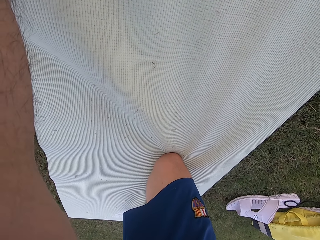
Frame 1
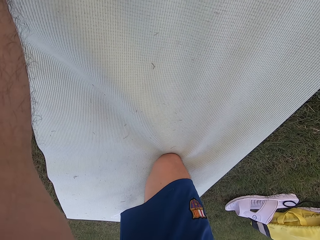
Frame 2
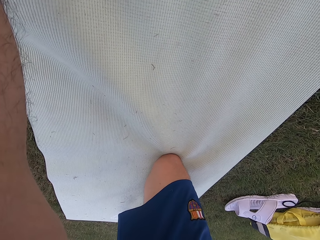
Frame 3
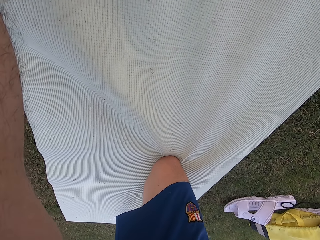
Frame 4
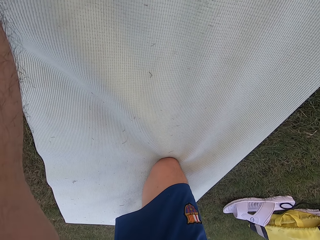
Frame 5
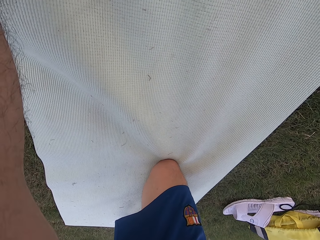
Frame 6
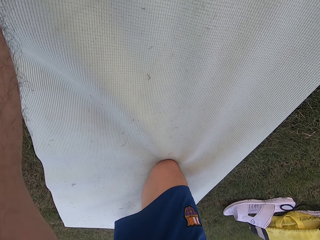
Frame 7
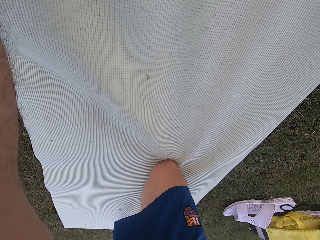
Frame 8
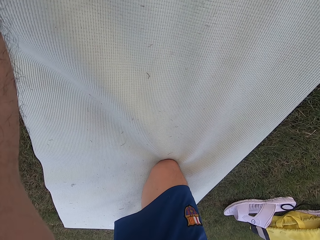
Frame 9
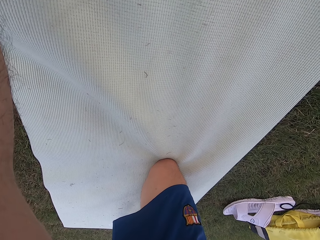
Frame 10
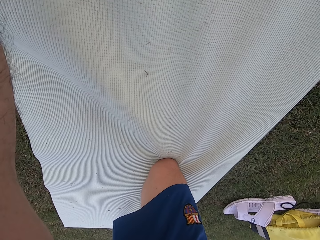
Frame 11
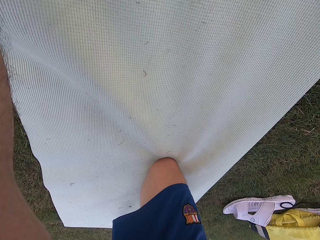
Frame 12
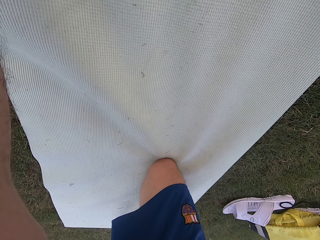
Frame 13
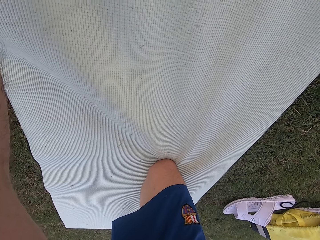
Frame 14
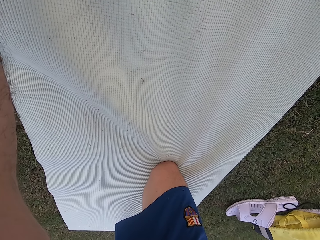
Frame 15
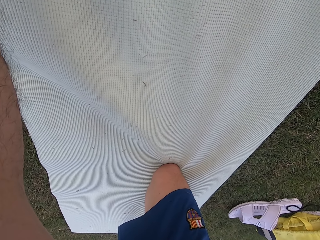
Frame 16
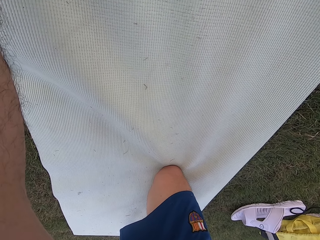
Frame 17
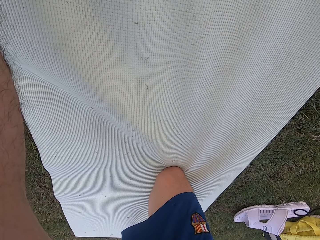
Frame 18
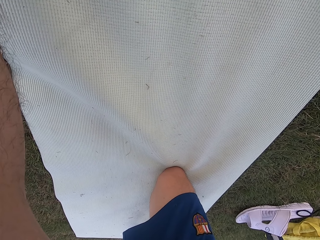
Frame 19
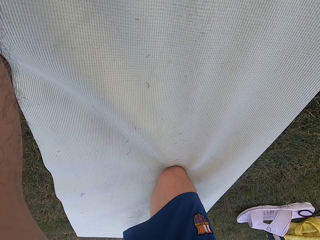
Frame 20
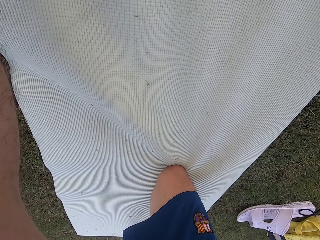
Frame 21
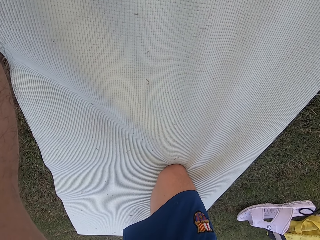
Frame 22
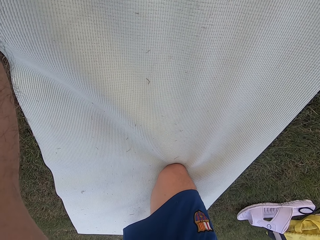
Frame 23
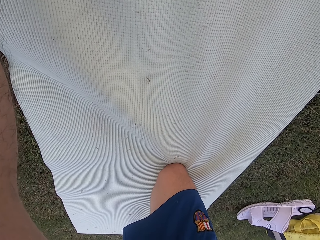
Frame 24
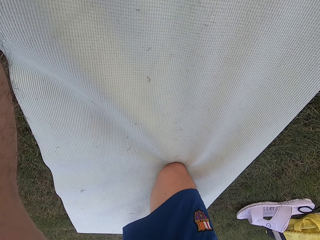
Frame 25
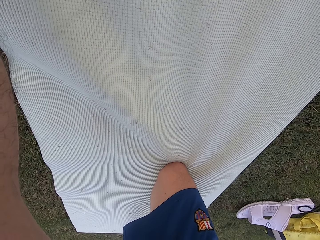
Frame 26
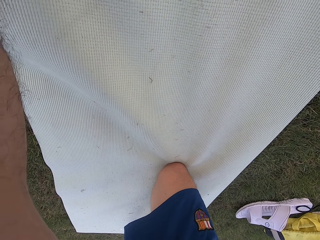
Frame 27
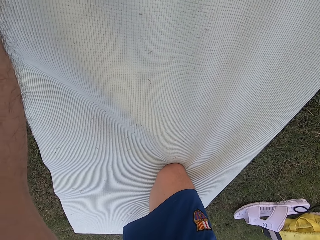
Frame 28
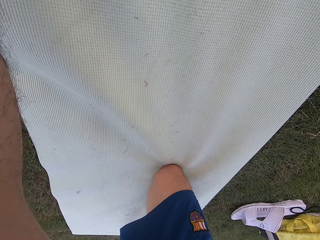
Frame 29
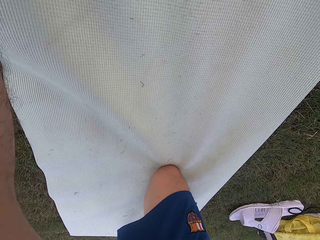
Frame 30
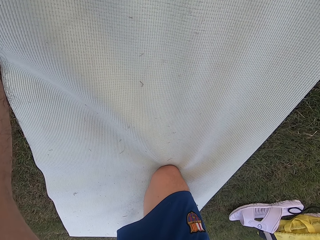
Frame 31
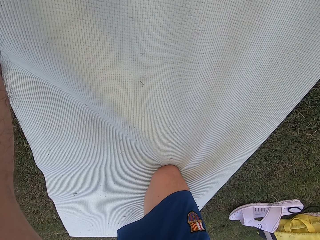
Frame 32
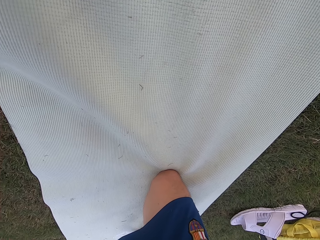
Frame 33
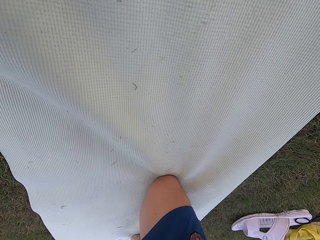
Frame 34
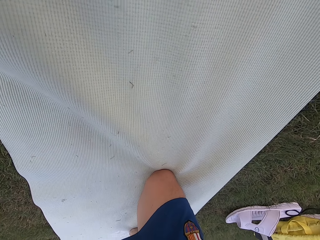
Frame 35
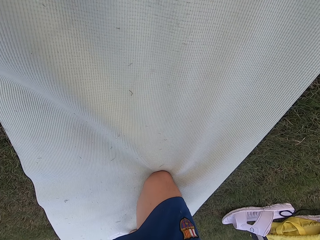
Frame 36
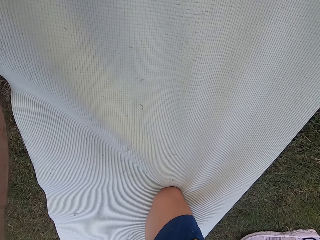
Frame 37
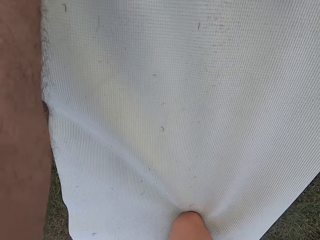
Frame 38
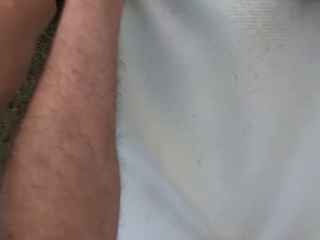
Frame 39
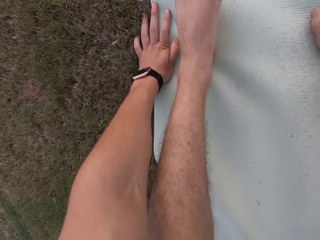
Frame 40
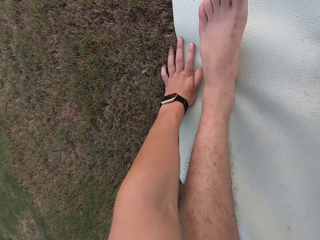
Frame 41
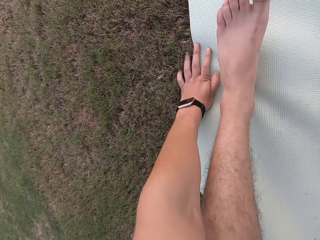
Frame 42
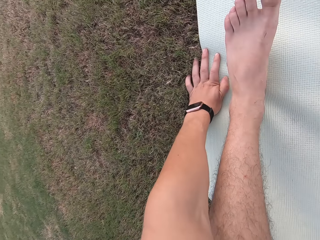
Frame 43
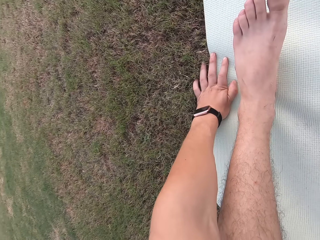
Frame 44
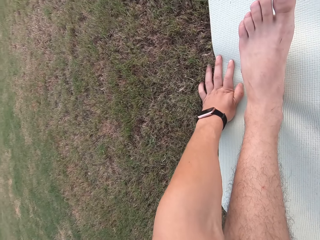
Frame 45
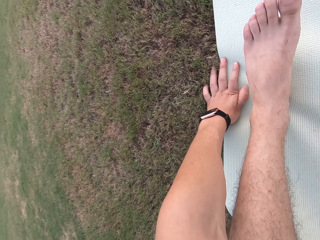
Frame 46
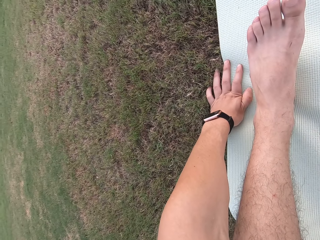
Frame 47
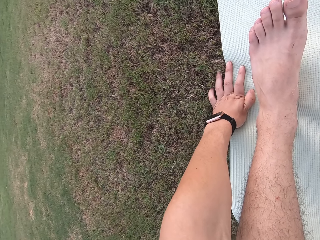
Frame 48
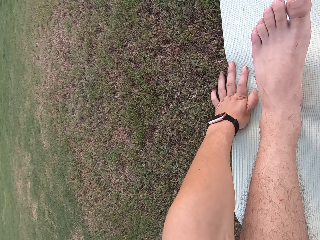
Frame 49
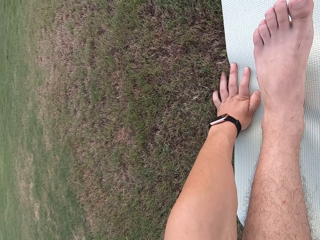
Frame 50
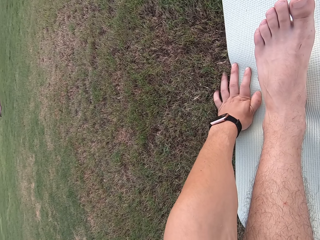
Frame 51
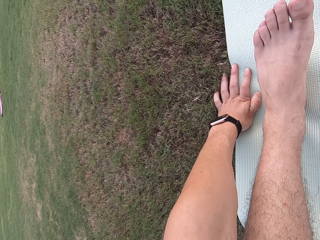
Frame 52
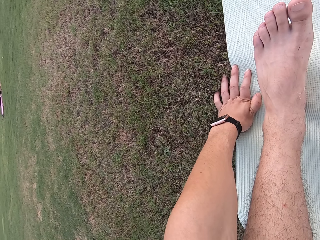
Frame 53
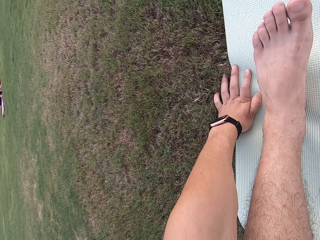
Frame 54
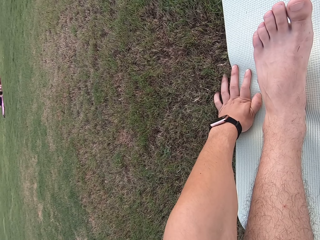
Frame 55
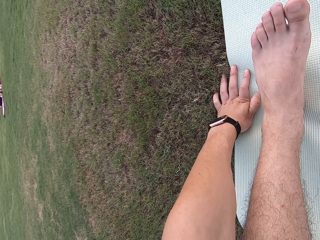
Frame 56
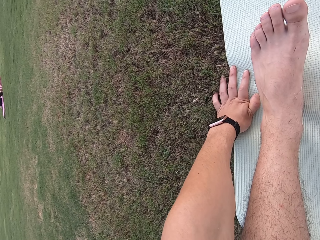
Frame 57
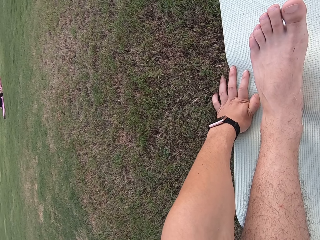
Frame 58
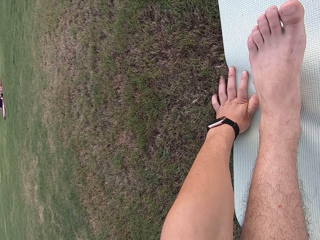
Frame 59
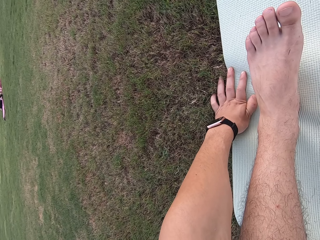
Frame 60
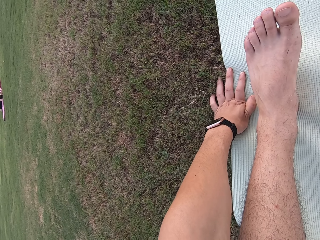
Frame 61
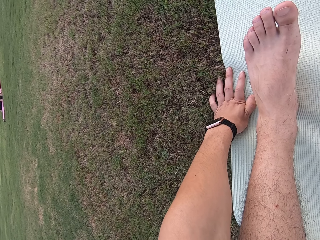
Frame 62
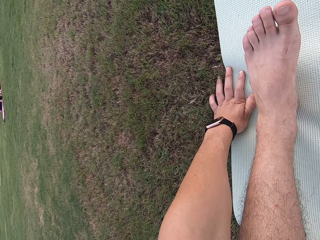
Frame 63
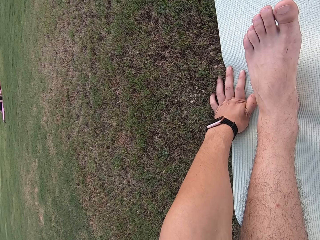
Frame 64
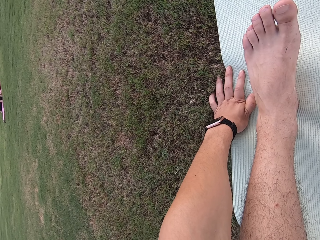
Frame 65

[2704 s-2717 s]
The camera wearer looks around the ground.

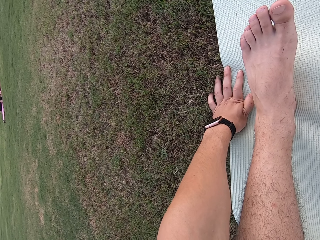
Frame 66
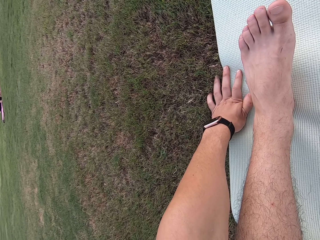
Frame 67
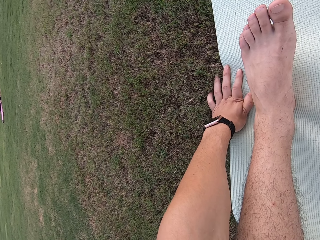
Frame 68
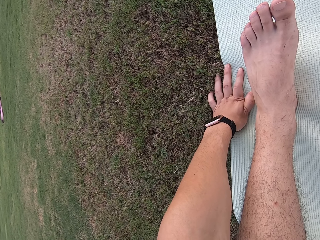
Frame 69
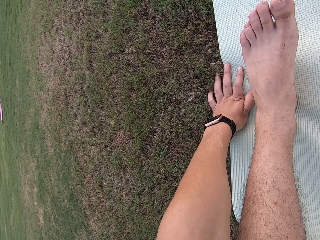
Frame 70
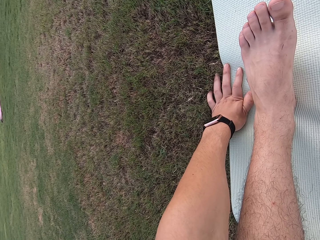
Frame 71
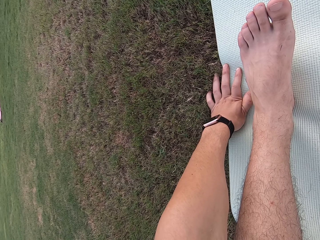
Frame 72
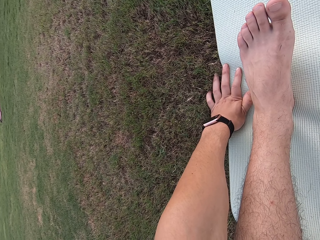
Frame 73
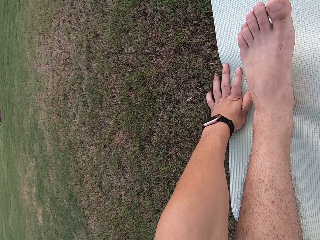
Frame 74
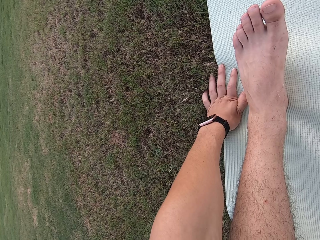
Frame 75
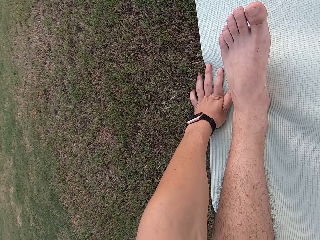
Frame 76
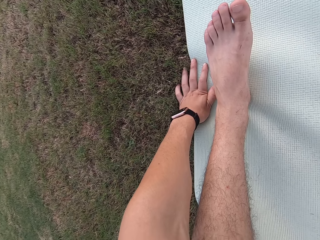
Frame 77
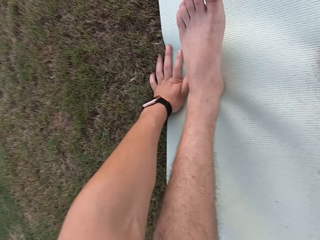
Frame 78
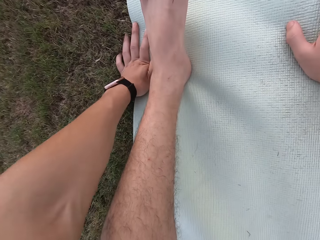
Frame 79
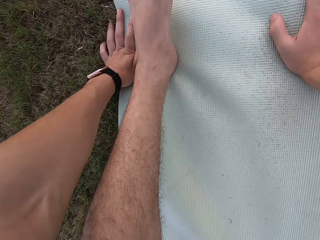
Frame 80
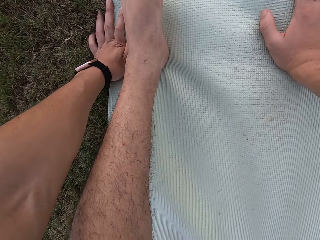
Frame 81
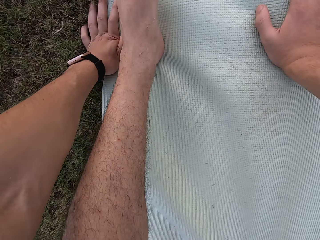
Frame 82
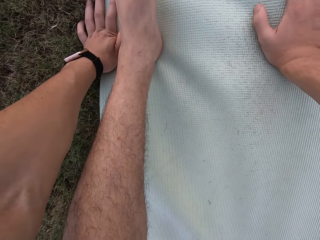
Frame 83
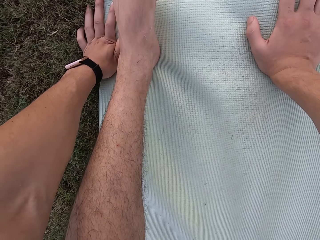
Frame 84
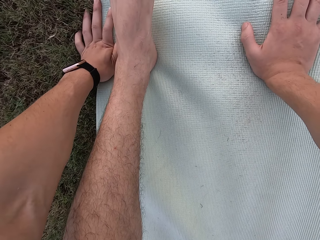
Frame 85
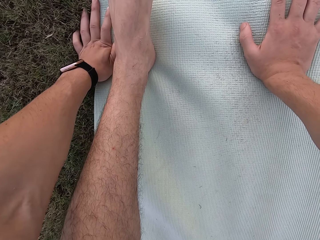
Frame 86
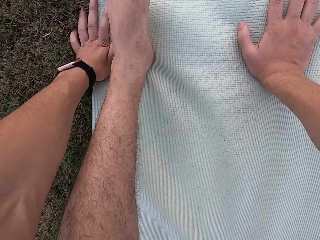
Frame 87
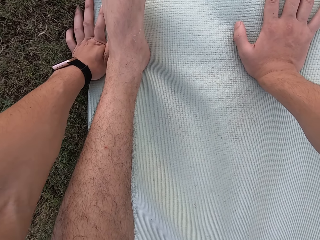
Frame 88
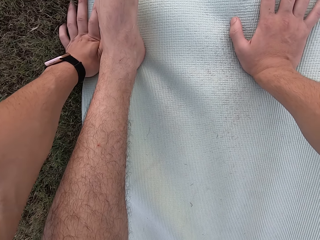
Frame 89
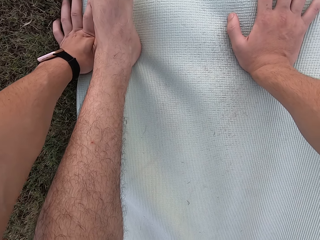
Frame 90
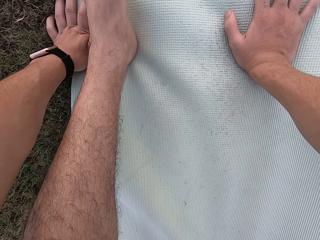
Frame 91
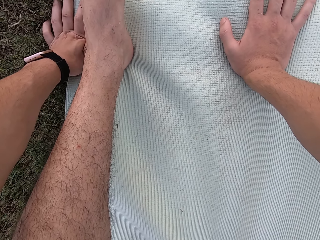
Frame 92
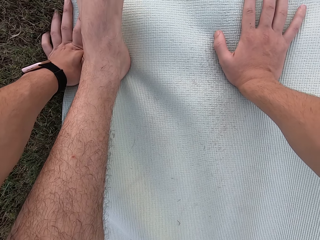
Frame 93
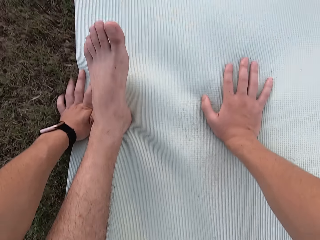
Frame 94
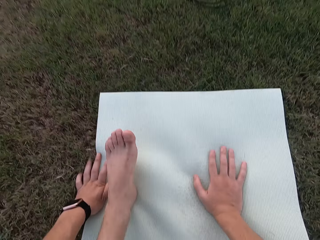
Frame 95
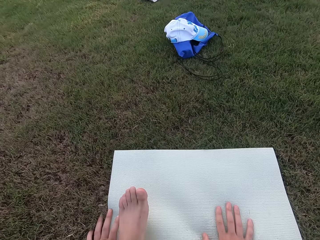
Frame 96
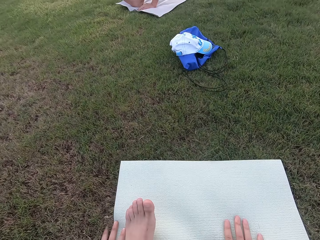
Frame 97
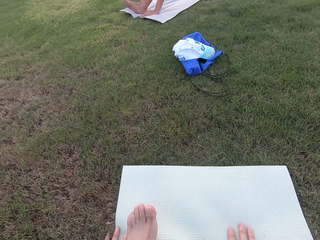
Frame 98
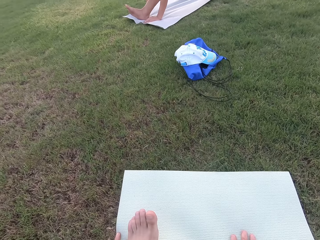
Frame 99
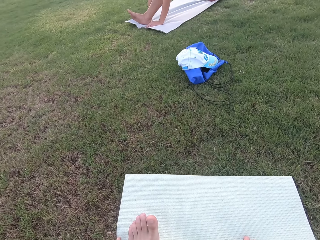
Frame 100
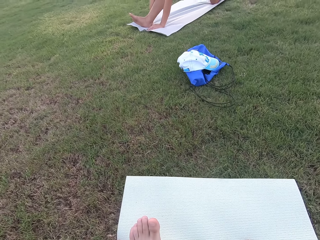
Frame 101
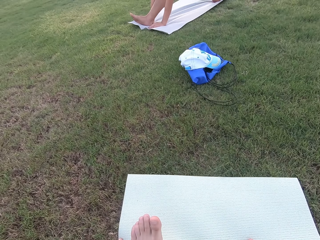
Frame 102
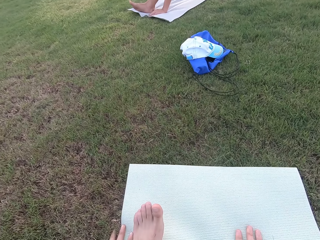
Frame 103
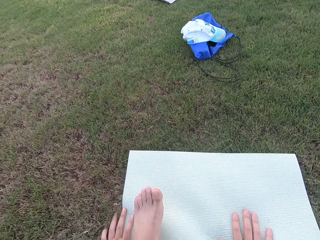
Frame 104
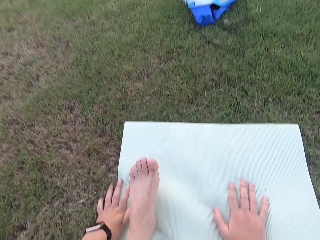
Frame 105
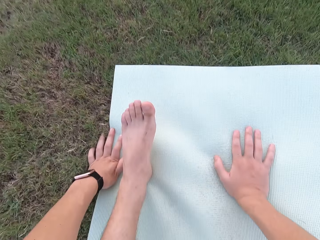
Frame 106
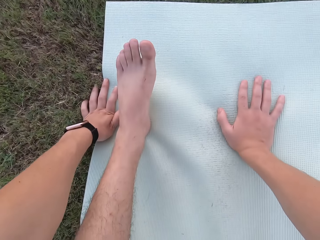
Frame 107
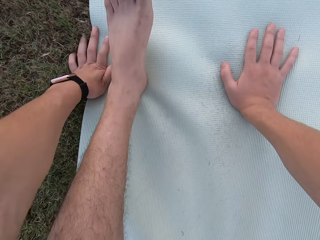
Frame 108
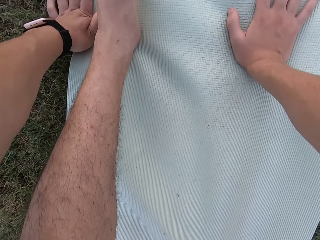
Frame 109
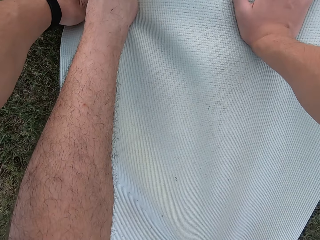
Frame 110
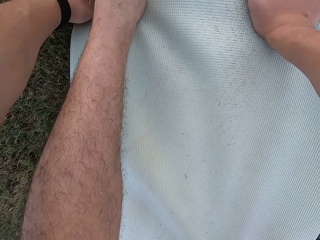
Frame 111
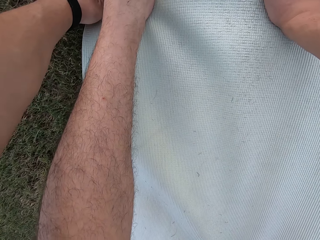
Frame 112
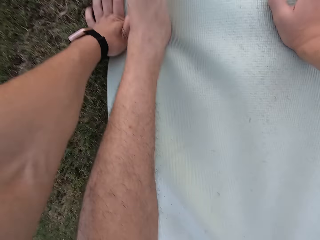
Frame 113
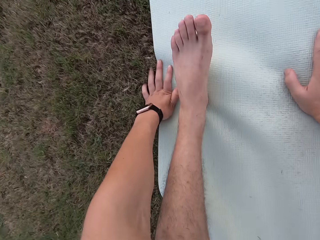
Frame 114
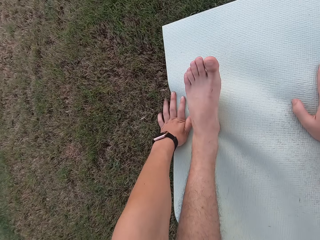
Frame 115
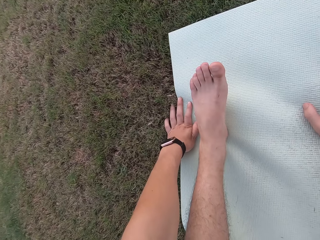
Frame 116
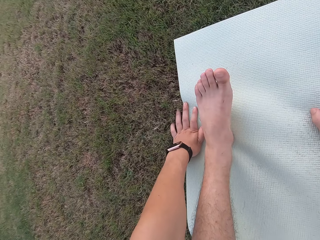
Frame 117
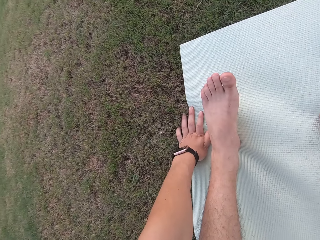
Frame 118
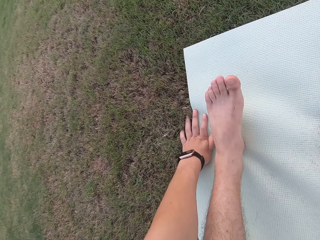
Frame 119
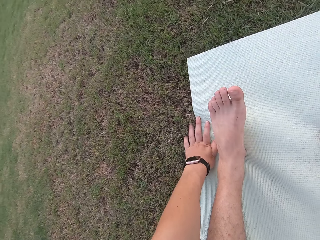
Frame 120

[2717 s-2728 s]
A man stretches on the ground. The camera wearer stretches on the ground.
